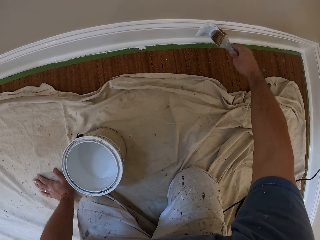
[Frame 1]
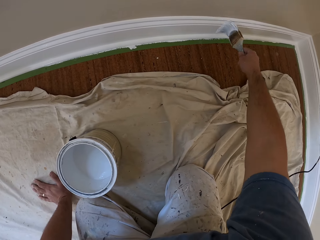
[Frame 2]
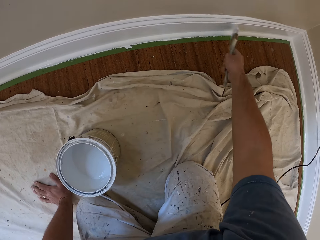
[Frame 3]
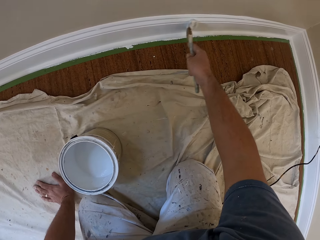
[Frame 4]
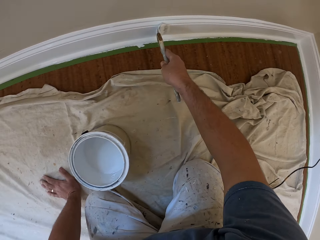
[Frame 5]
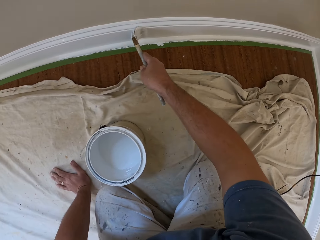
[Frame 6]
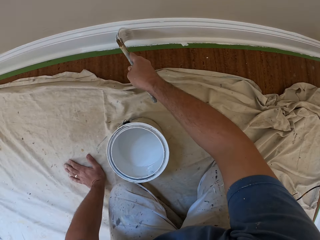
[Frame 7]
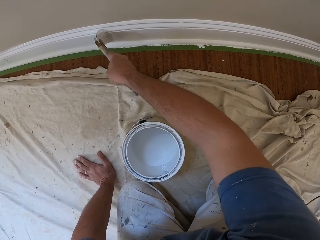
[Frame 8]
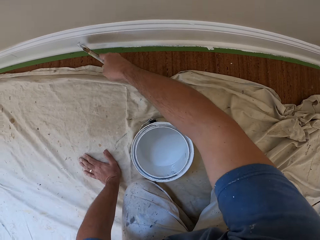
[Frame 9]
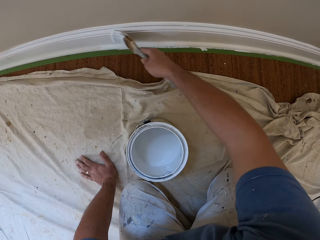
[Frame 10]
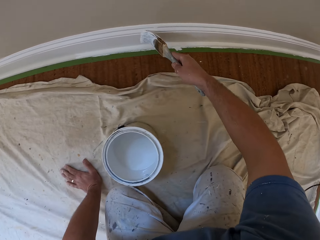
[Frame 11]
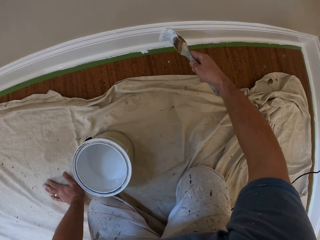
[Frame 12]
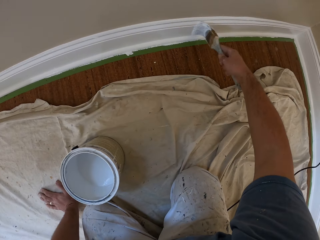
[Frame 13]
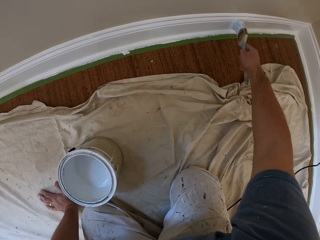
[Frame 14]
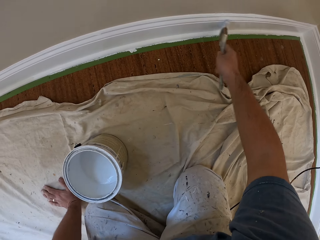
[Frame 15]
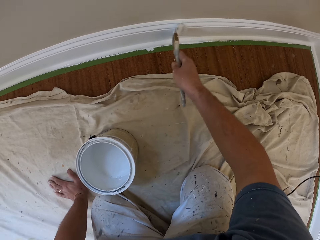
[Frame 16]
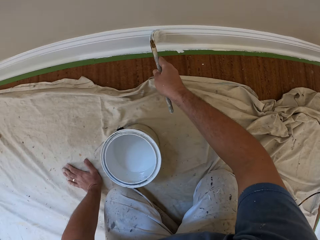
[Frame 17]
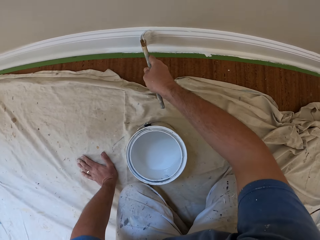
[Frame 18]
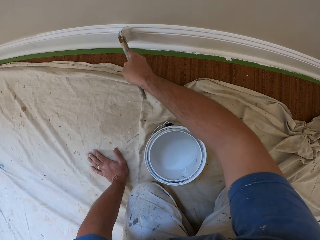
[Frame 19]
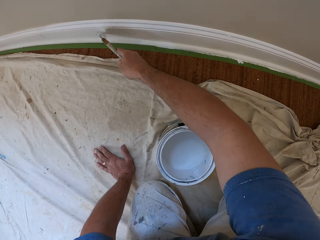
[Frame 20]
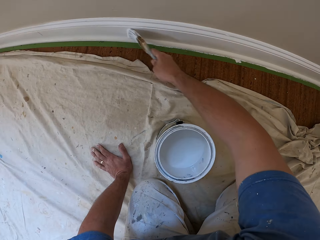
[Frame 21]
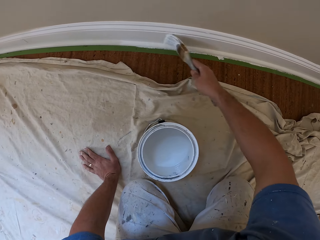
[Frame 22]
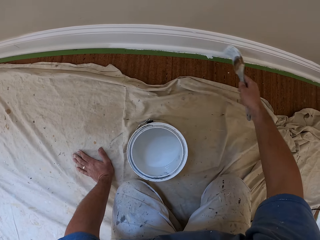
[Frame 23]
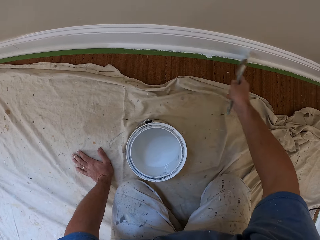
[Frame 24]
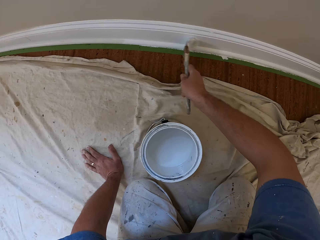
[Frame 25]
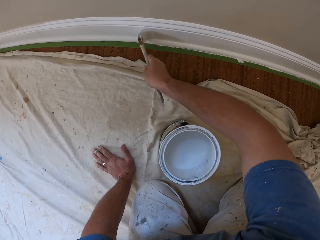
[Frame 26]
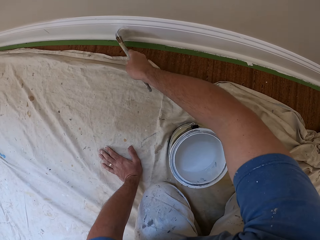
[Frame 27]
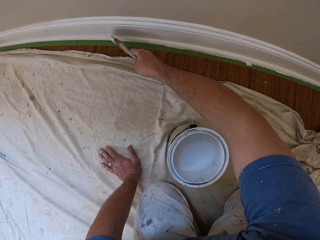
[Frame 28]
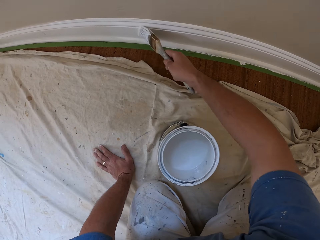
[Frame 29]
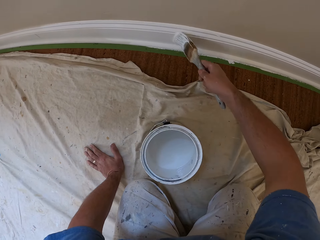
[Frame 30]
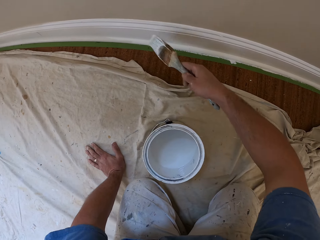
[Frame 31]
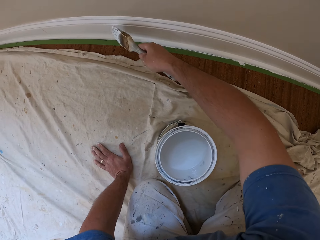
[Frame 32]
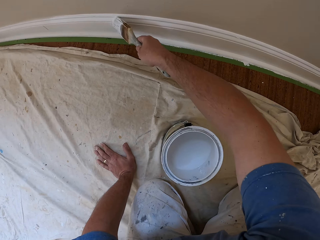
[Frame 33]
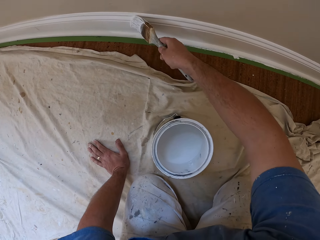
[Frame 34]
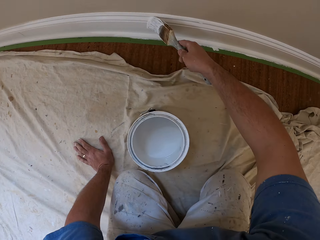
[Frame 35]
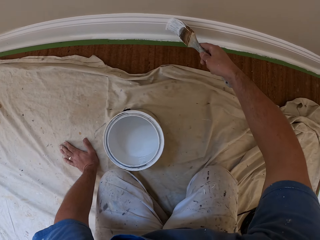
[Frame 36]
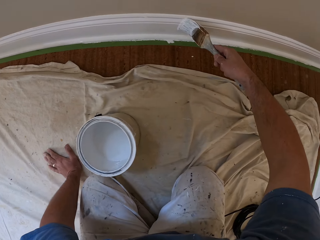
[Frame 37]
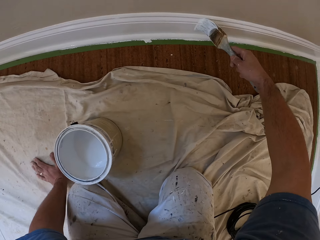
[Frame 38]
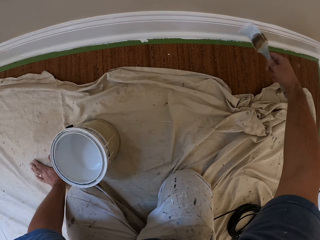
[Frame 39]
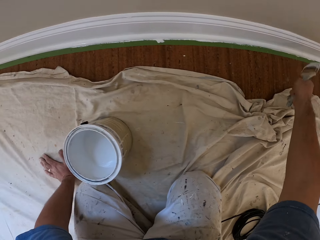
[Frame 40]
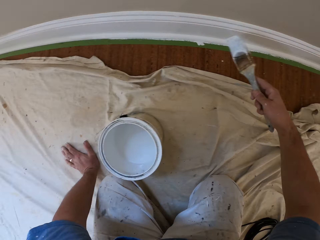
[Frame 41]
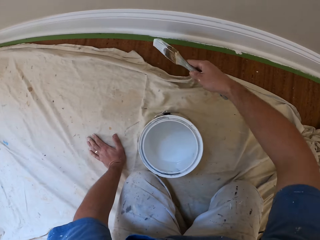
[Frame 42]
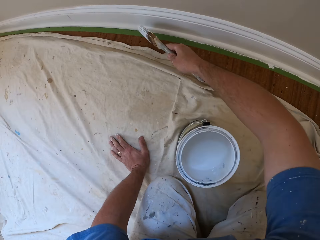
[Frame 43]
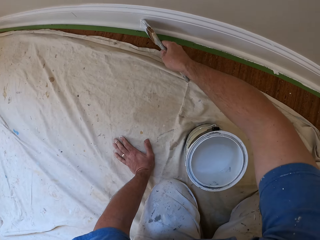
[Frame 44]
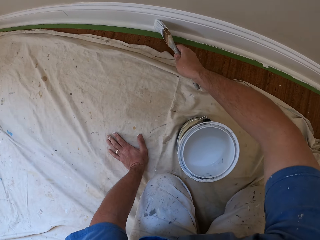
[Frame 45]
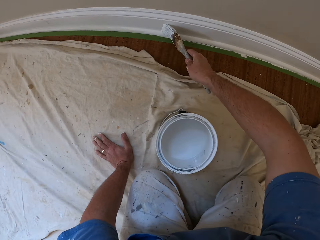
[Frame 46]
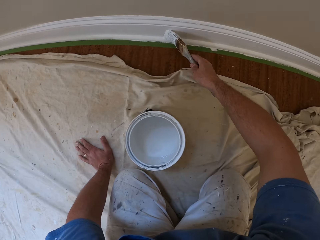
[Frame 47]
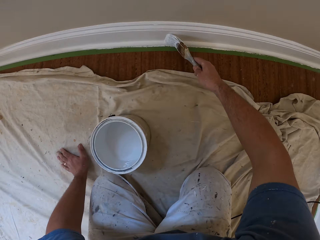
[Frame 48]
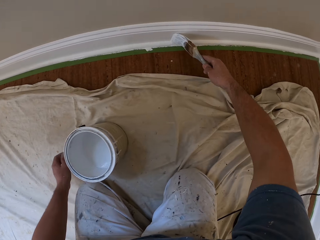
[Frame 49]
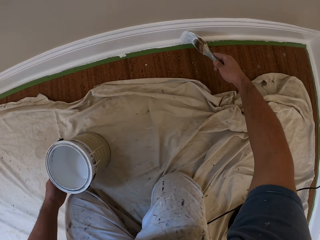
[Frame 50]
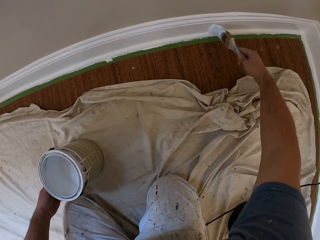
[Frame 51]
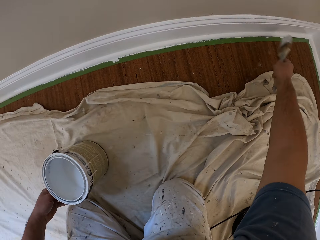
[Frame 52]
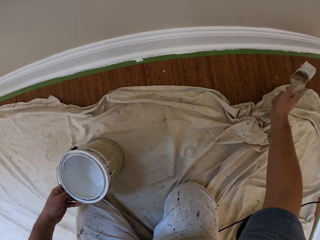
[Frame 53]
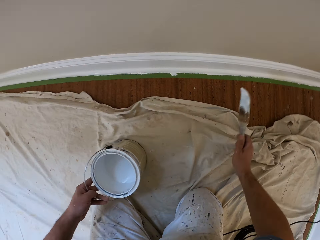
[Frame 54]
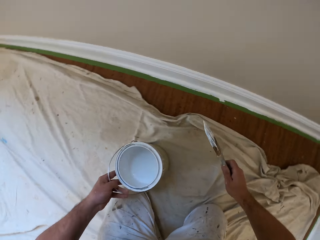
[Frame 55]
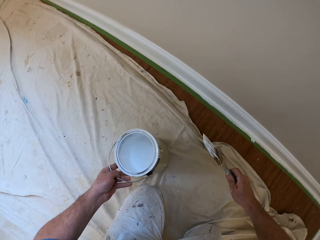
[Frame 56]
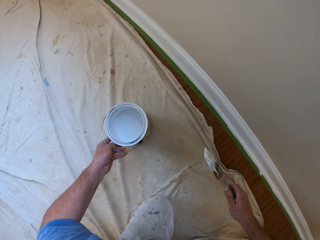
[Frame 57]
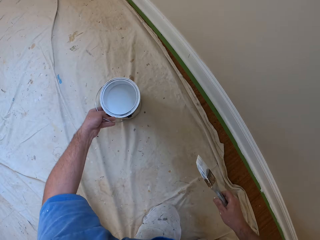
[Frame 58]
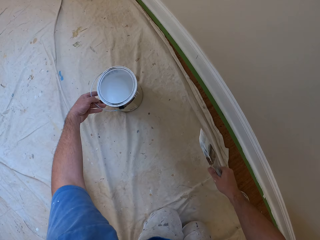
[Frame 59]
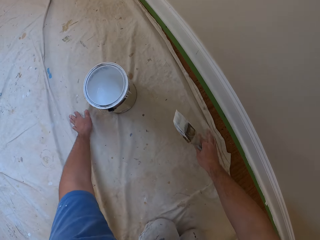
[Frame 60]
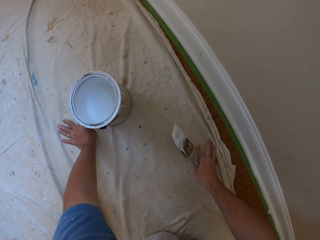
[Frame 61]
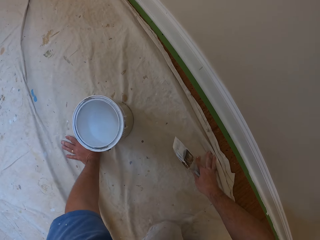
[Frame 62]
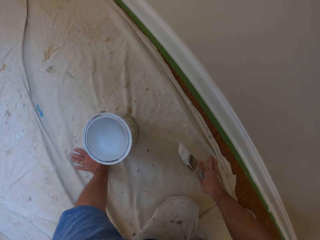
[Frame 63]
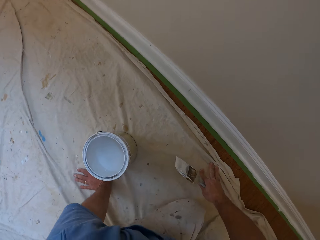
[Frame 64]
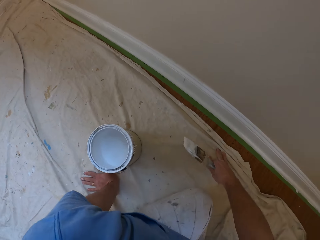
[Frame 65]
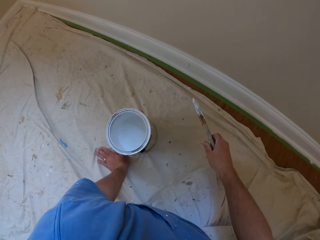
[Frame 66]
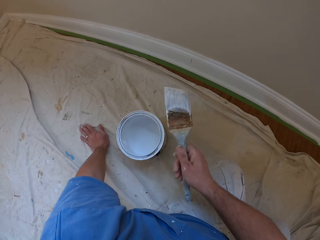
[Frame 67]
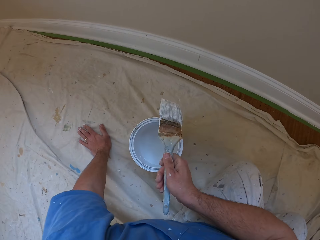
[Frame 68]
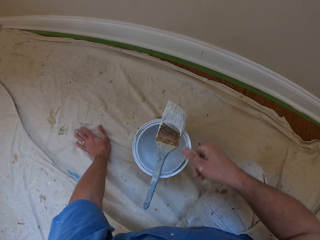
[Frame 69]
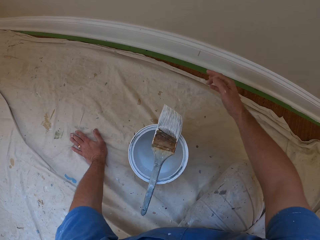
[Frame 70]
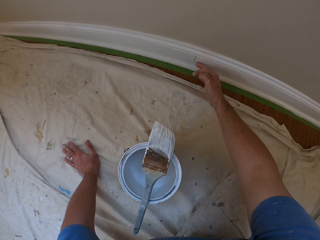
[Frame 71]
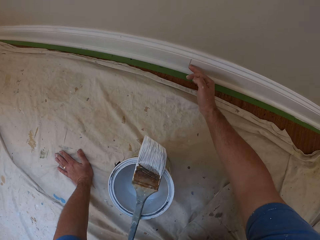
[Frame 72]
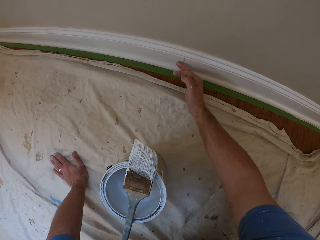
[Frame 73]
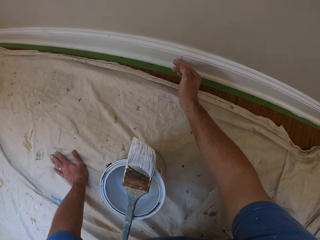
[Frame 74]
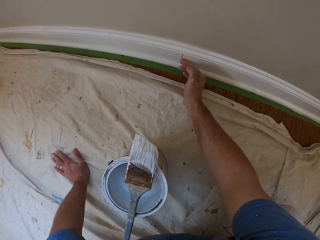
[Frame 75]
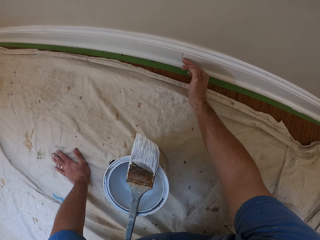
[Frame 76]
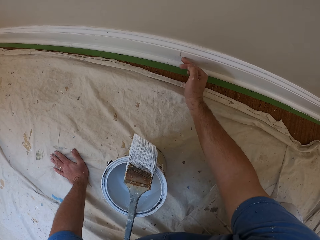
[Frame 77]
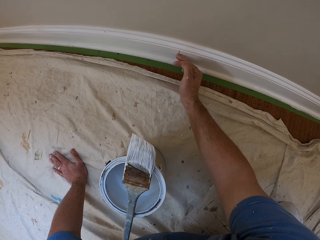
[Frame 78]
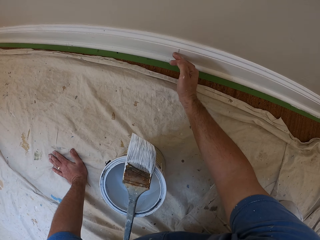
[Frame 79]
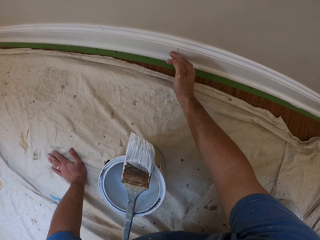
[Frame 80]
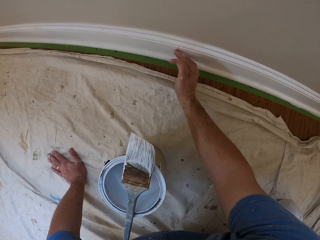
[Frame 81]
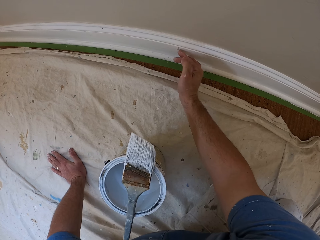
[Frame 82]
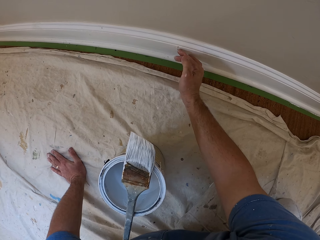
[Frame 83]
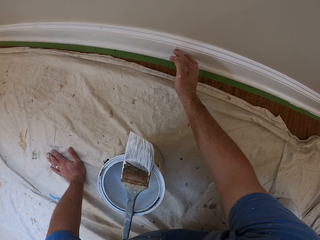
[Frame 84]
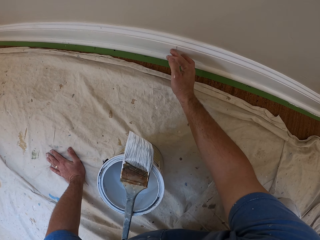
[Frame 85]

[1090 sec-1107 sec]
The camera wearer removes his left hand from the tarpaulin on the floor. He moves the paint can with his left hand. He holds the paint brush. He places his left hand on the tarpaulin on the floor and moves to the left side. He places the brush on the brim of the paint container. He removes dirt from the skirting of the wall with his right hand.

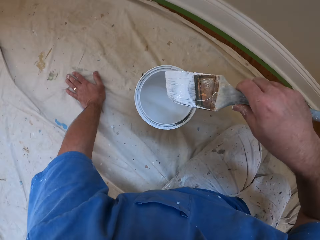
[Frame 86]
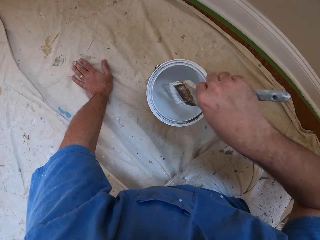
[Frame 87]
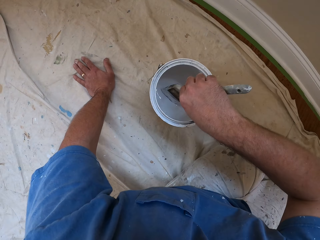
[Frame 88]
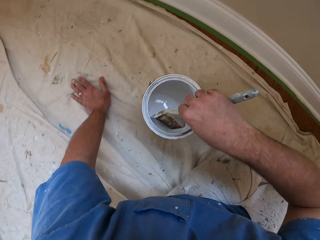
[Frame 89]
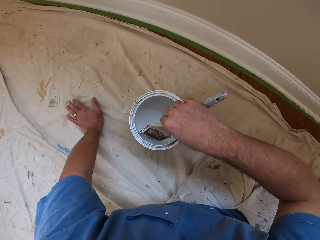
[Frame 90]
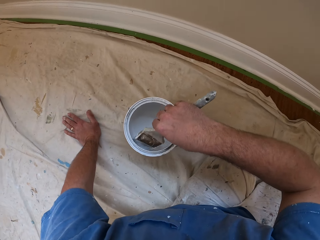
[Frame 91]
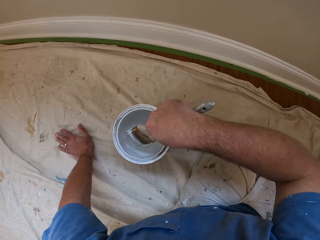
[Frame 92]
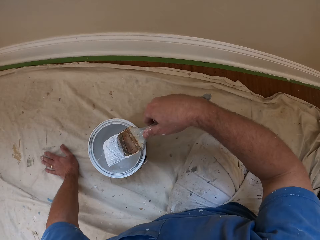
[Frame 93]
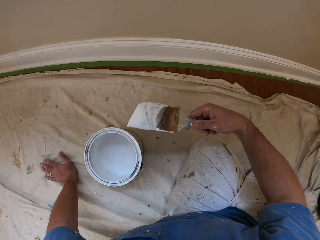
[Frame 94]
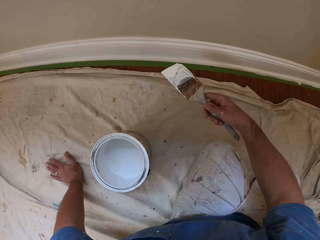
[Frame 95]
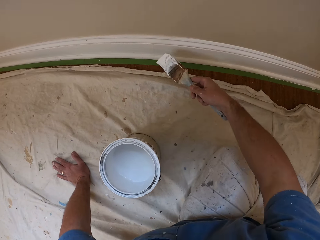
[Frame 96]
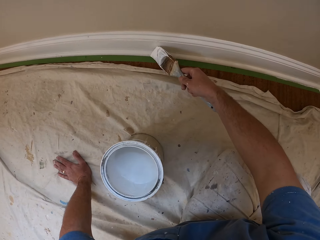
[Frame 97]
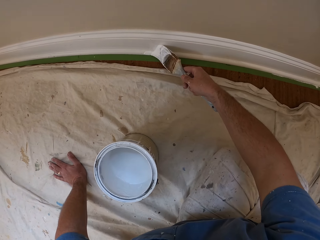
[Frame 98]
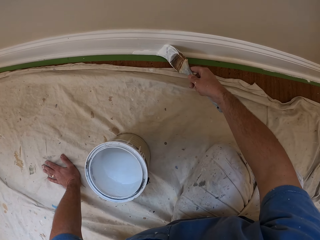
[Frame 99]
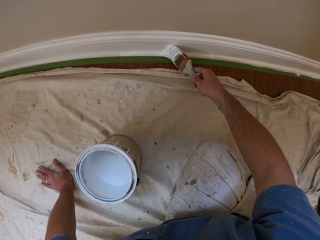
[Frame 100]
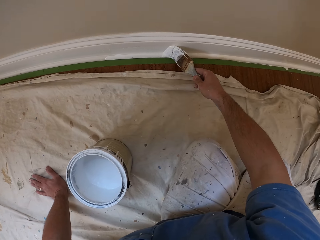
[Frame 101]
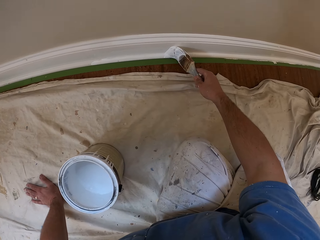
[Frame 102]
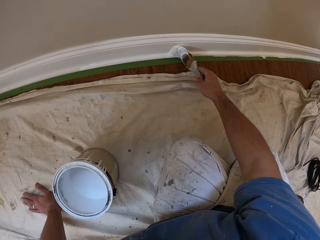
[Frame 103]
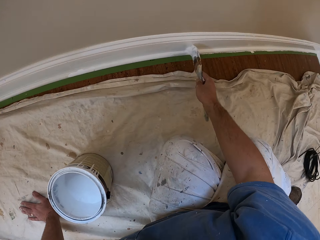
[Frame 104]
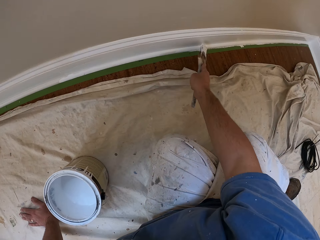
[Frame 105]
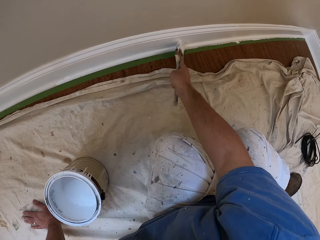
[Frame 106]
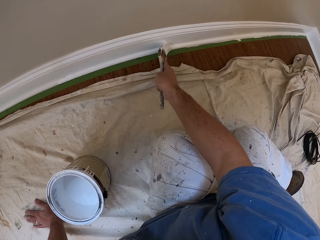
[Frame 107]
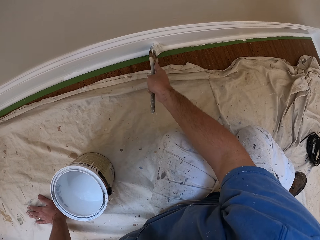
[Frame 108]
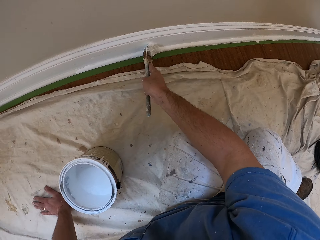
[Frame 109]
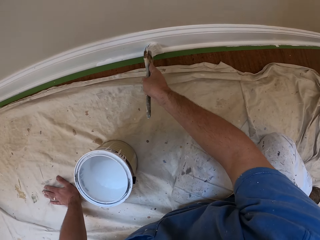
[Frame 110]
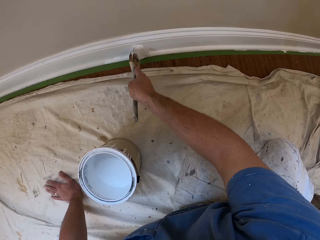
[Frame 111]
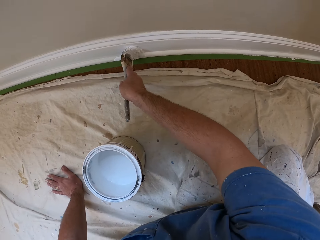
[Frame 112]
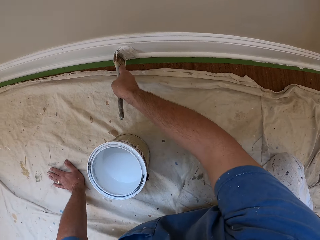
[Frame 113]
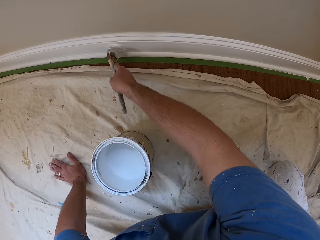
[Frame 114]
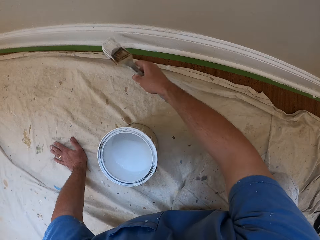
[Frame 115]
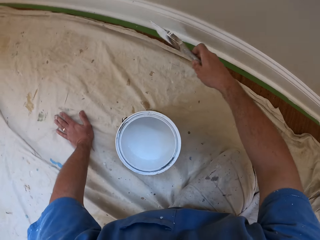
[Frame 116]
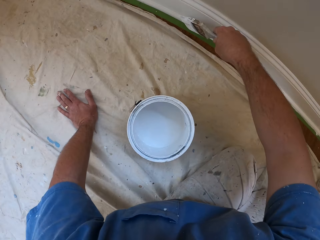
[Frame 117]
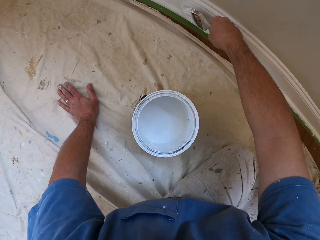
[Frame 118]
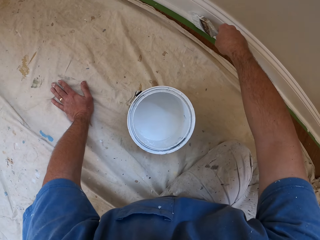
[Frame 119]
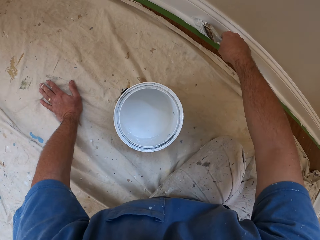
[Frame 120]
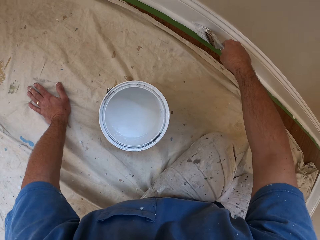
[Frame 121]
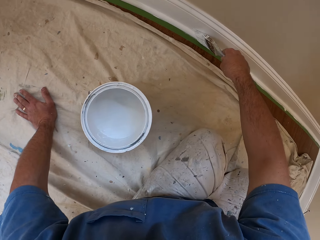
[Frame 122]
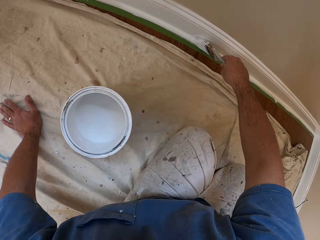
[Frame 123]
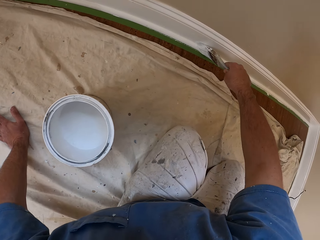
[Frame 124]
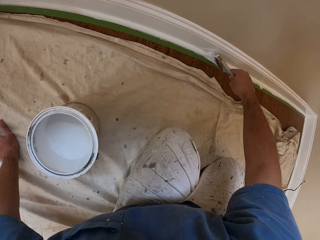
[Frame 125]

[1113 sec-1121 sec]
The camera wearer picks up the brush from the brim of the paint container. They dip the brush into the paint can or container. They shake the paint brush. They paint the skirting of the wall with the brush.
